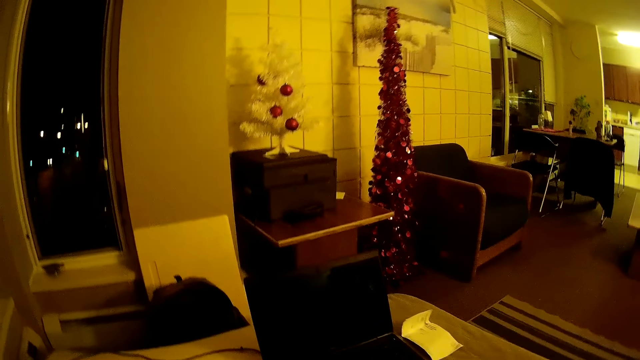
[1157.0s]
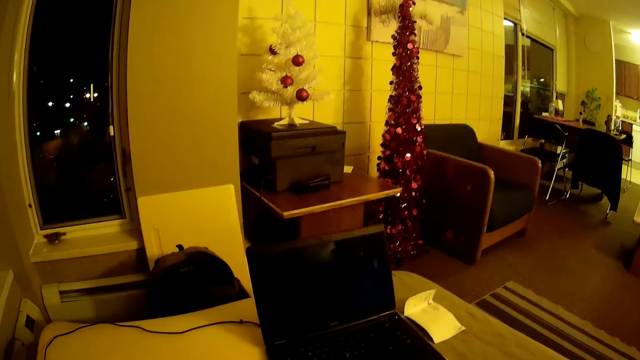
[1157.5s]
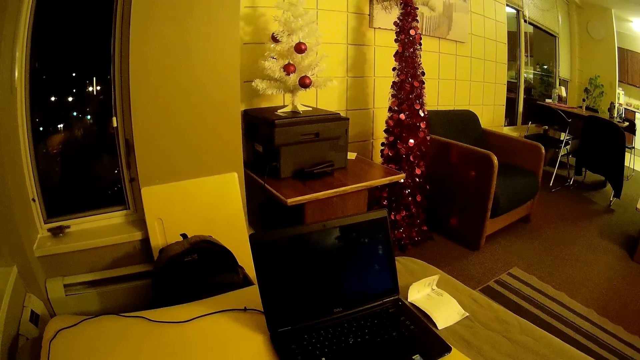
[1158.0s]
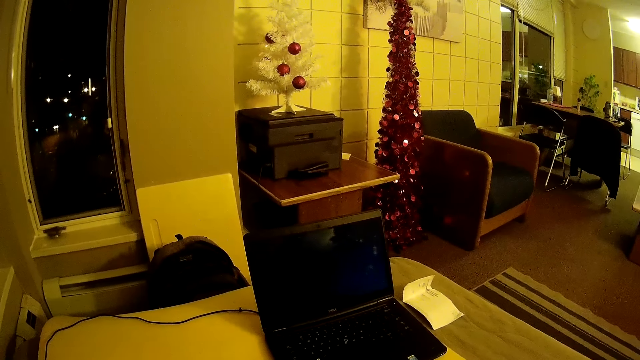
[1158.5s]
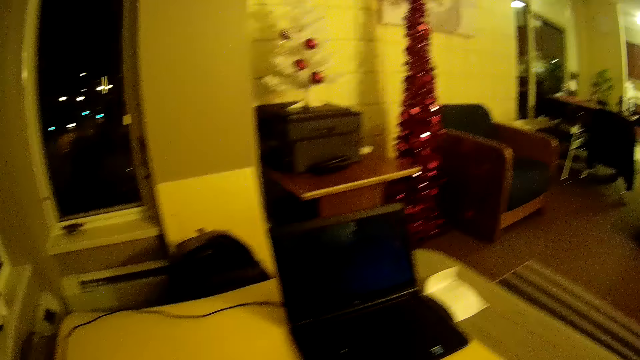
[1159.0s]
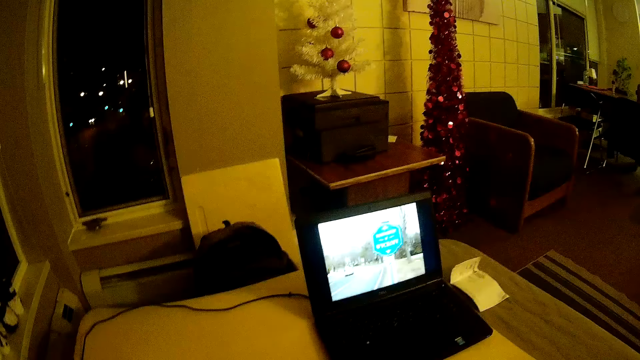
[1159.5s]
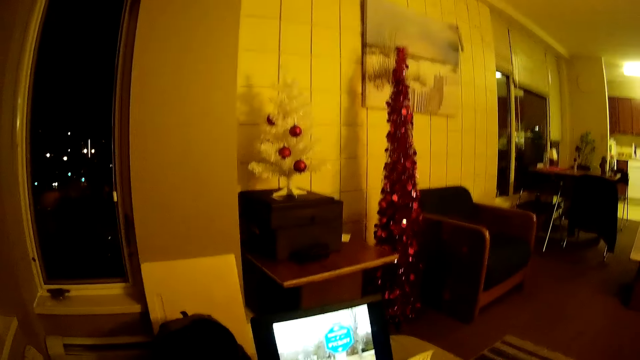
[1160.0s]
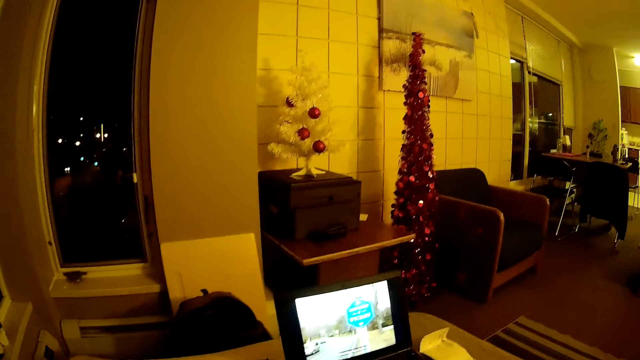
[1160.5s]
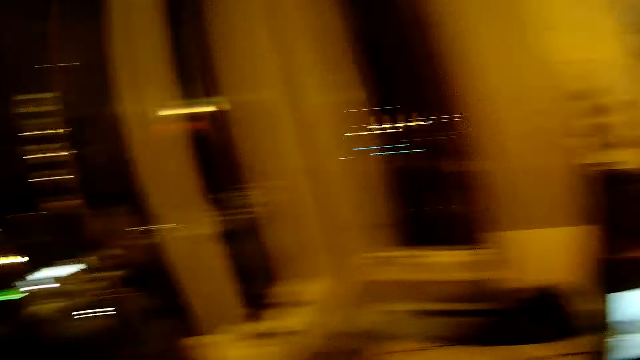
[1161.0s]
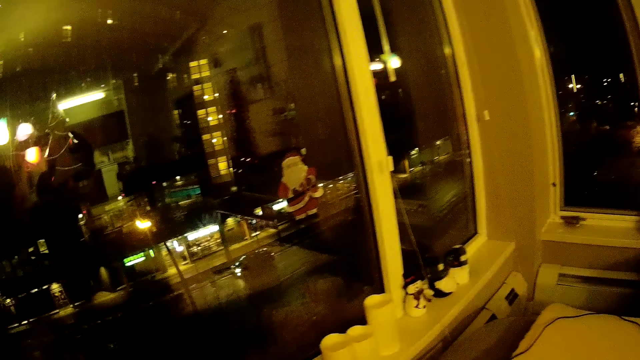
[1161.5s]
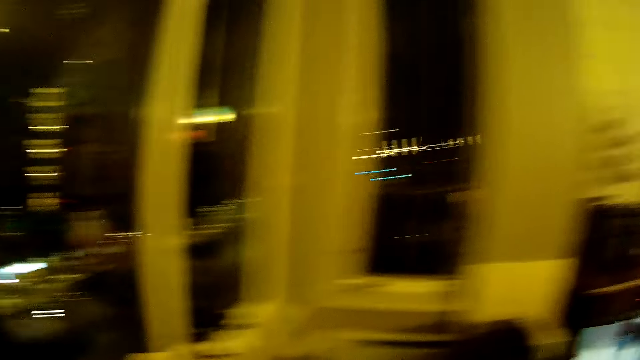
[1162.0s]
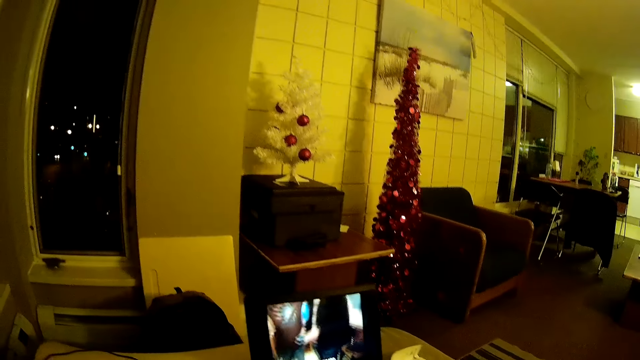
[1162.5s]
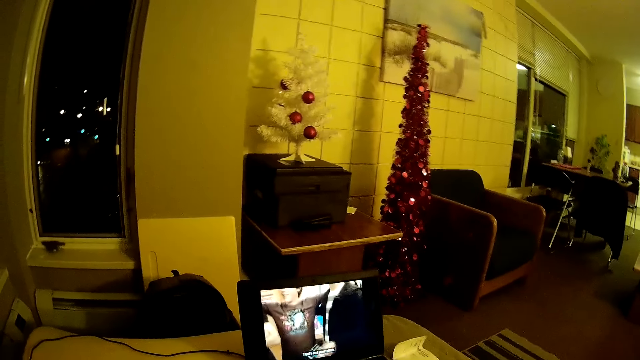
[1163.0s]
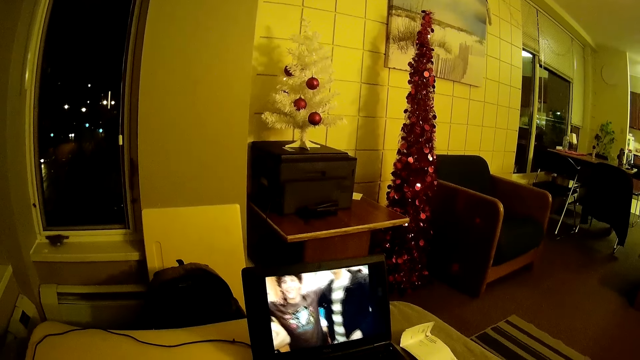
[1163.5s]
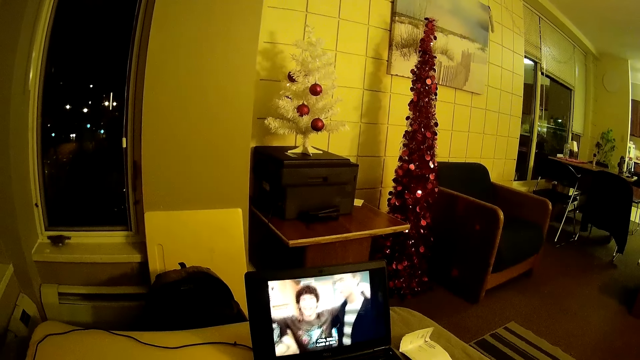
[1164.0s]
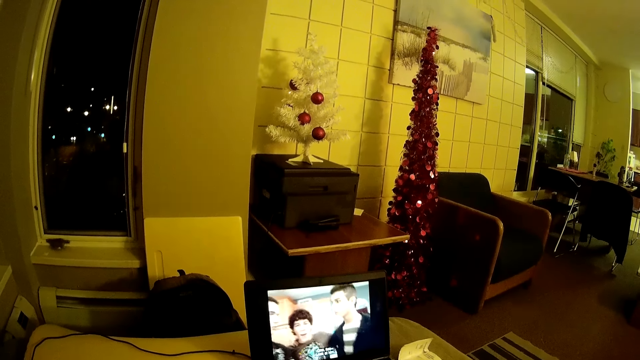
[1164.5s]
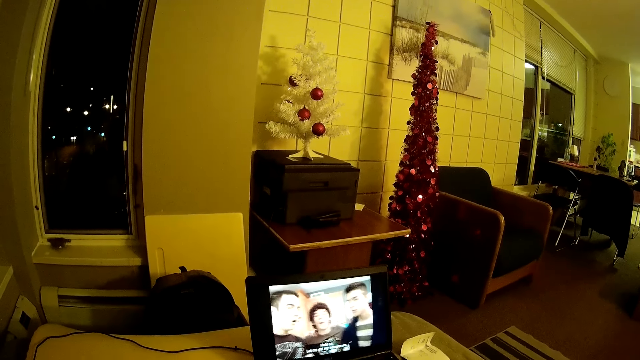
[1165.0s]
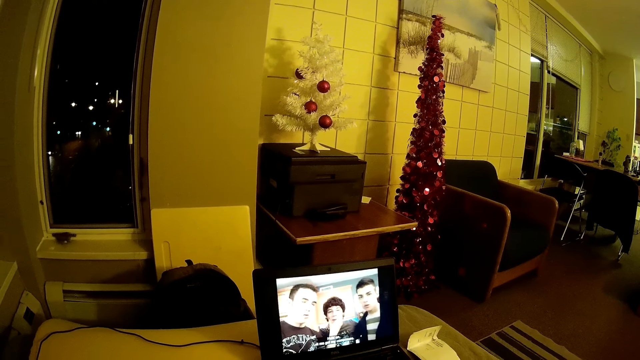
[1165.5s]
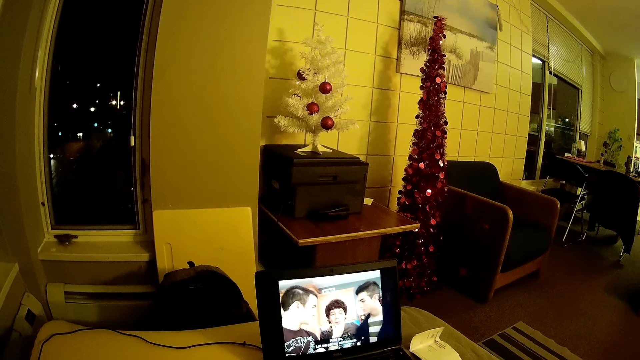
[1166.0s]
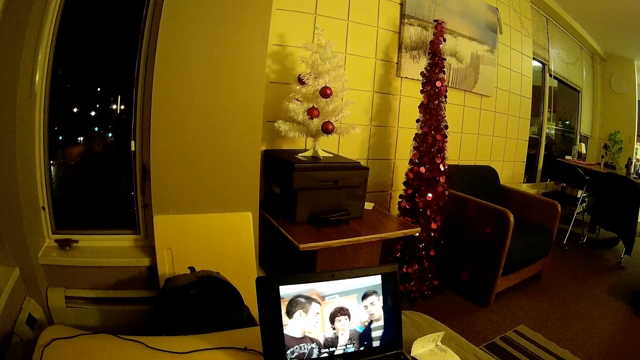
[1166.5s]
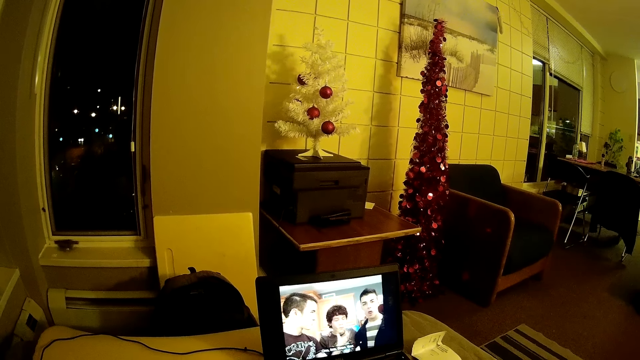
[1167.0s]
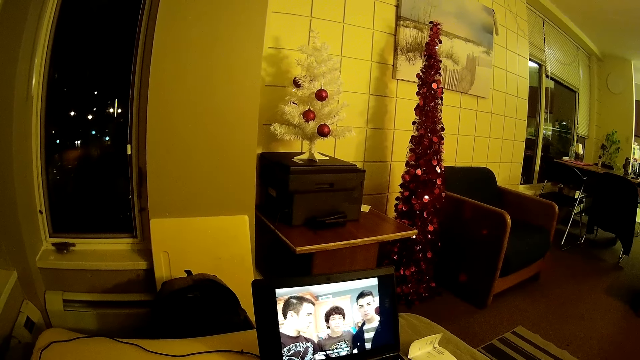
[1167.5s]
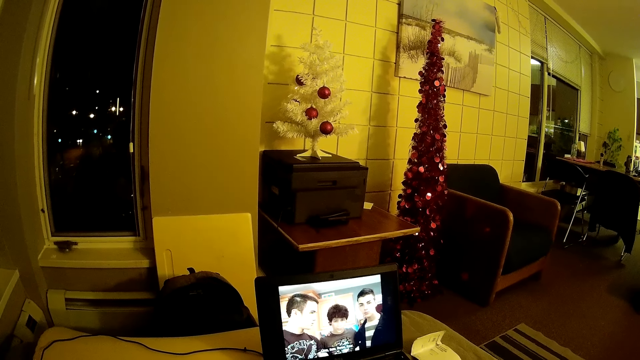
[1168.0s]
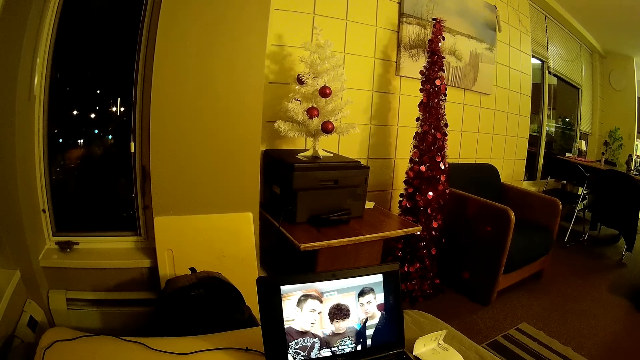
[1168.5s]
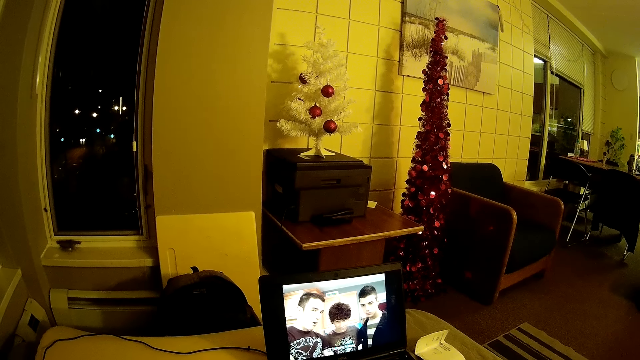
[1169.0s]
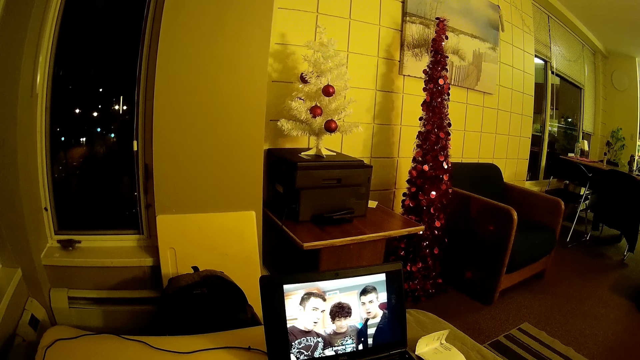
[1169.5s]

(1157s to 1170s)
The camera wearer turns off a laptop. They turn on the laptop. They watch a movie on the laptop with someone.

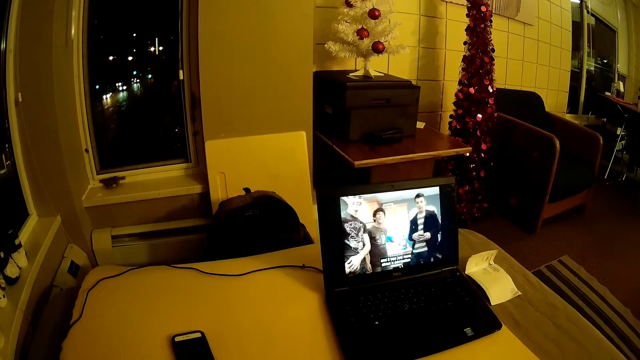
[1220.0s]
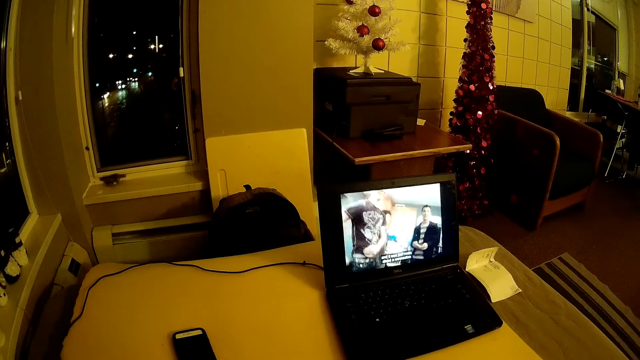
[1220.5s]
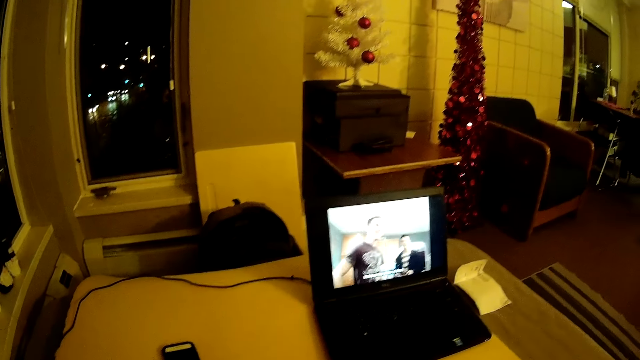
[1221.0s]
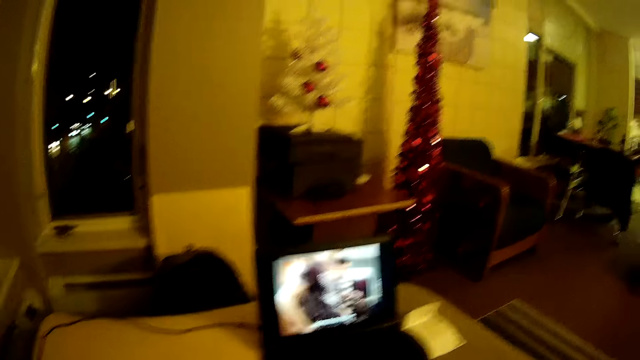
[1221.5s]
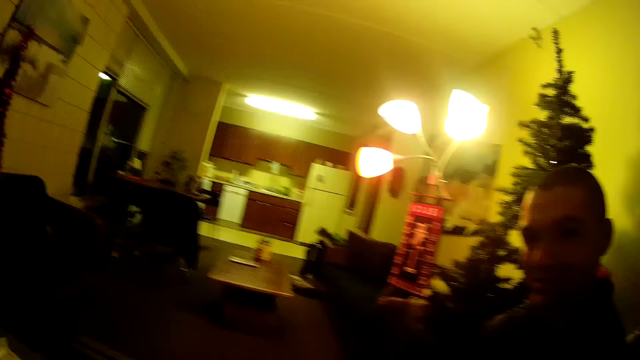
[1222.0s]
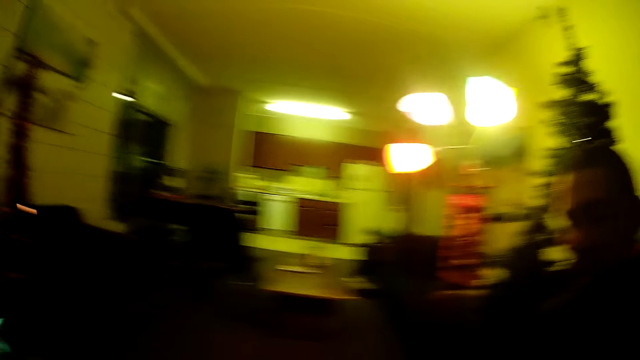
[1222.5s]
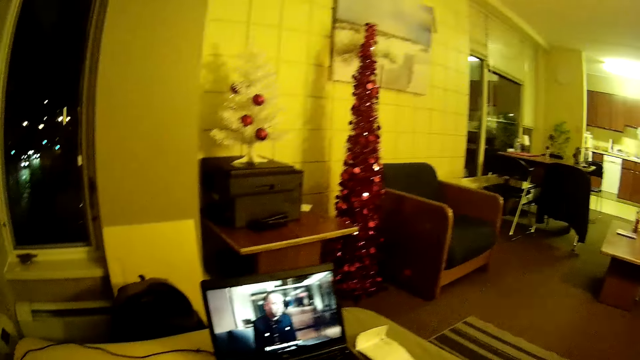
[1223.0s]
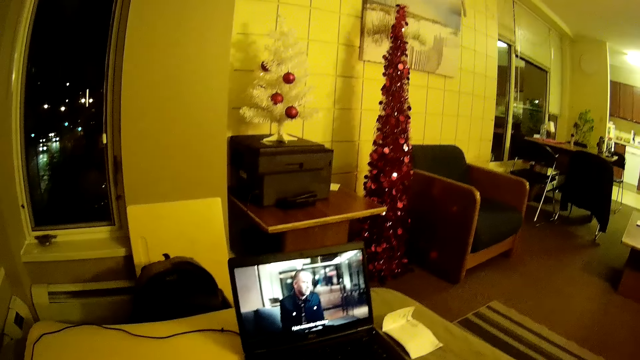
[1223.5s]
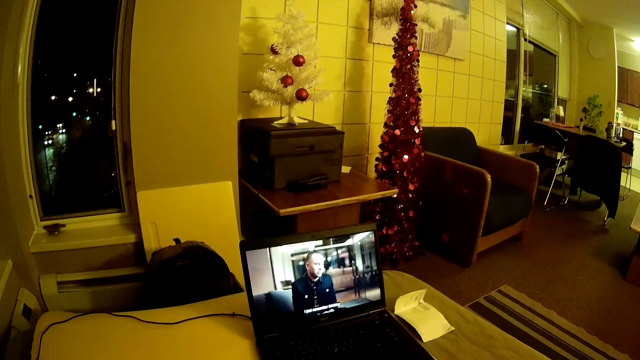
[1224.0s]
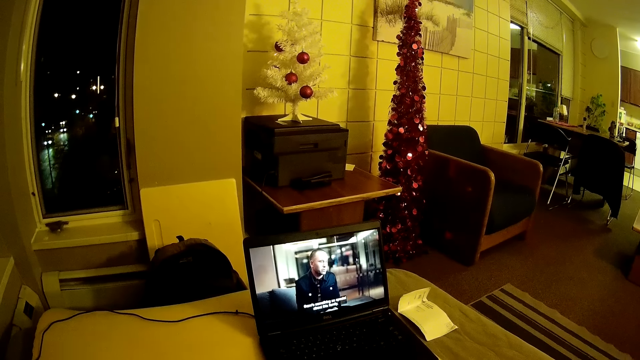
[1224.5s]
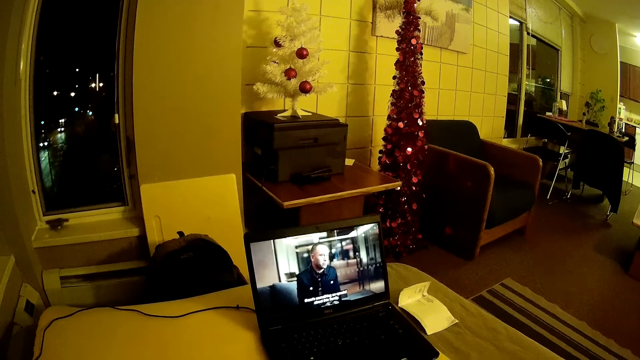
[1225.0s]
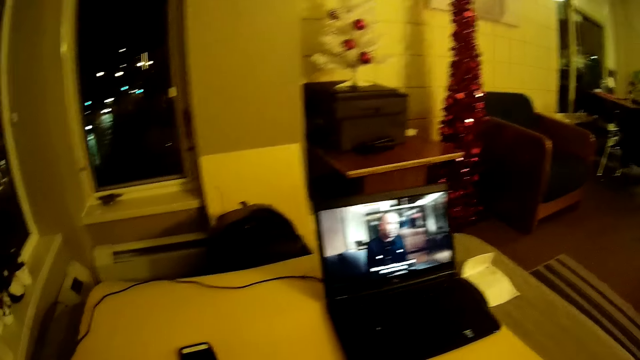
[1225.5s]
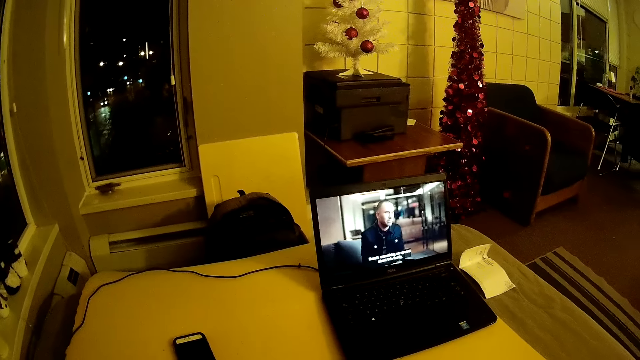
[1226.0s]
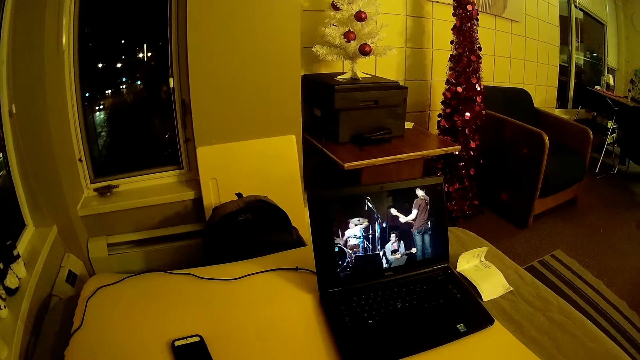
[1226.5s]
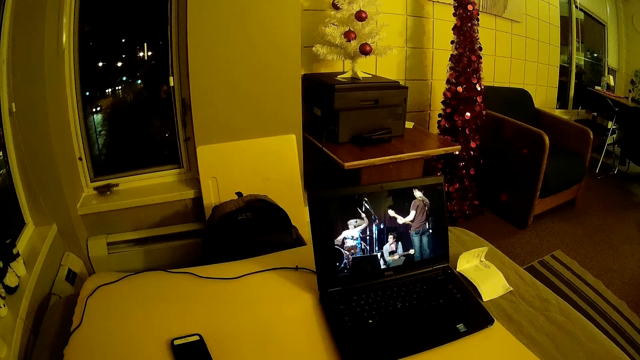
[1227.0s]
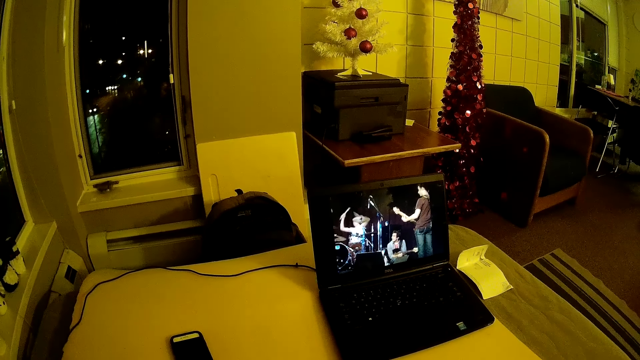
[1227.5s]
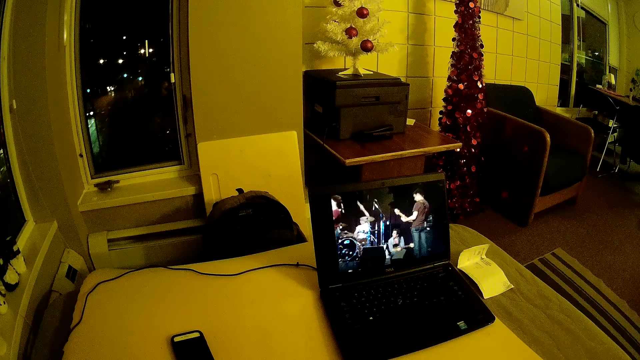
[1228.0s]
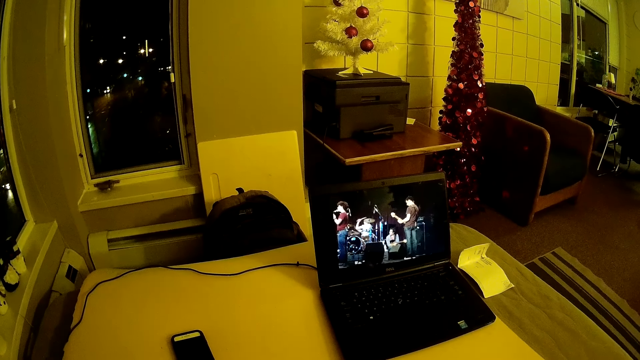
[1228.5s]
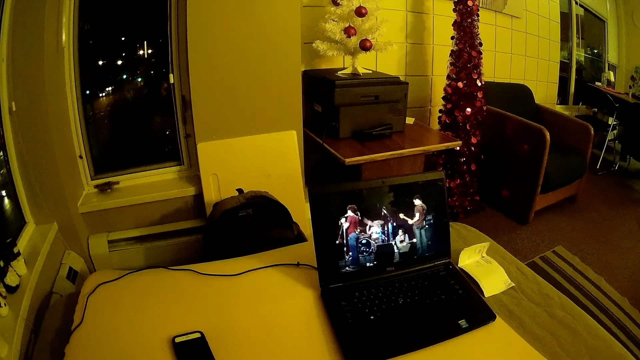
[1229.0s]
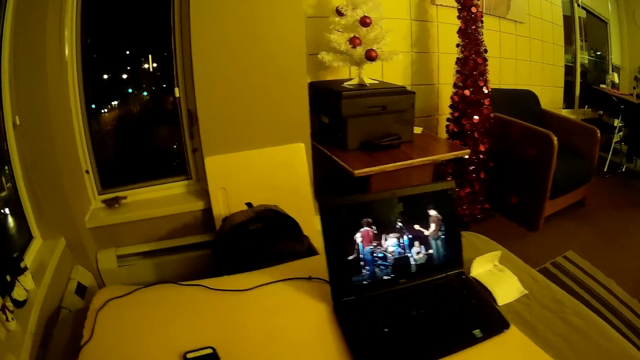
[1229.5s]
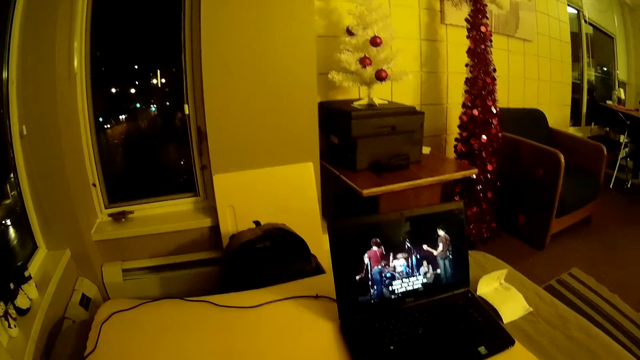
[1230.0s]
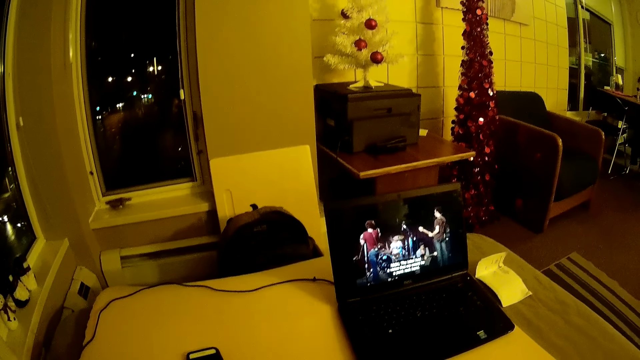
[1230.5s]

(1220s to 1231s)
The camera wearer looks around the room. They watch a movie on a laptop with someone.
